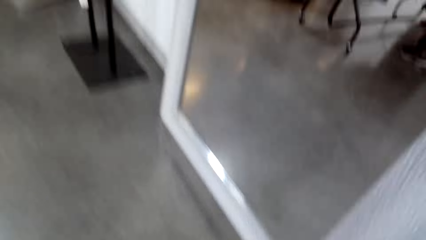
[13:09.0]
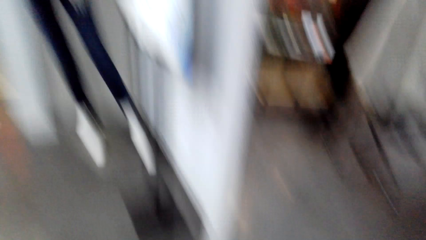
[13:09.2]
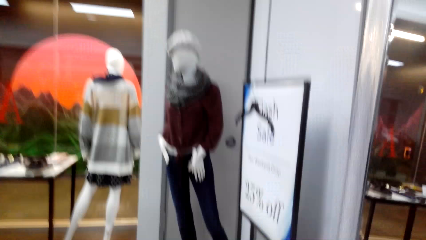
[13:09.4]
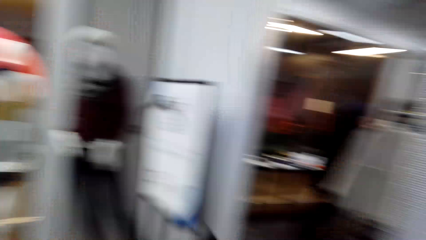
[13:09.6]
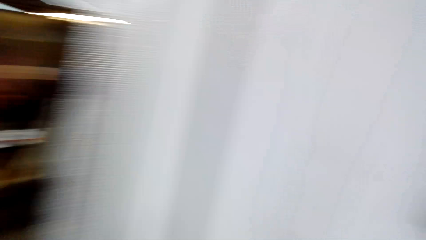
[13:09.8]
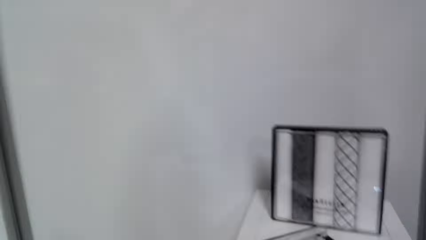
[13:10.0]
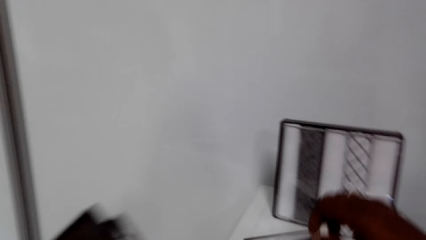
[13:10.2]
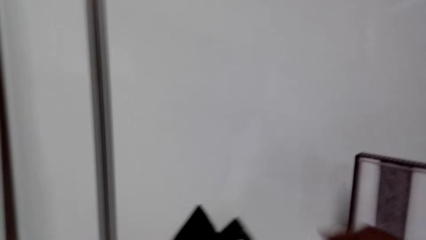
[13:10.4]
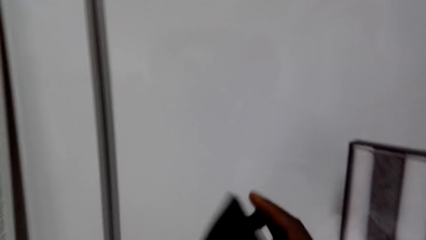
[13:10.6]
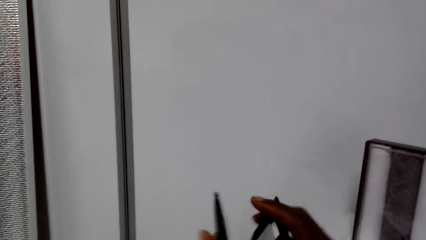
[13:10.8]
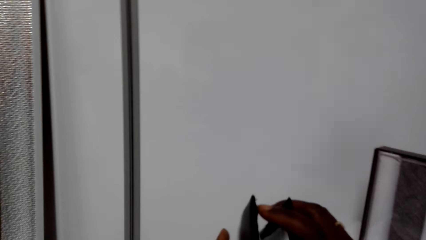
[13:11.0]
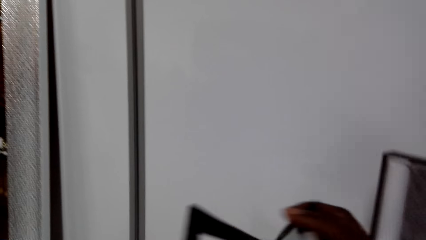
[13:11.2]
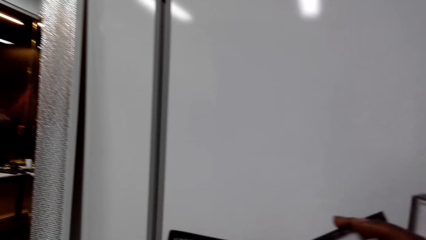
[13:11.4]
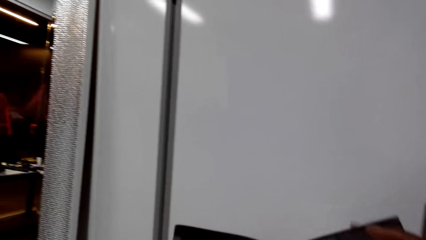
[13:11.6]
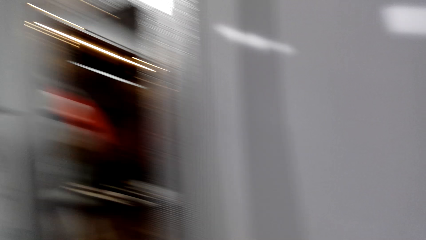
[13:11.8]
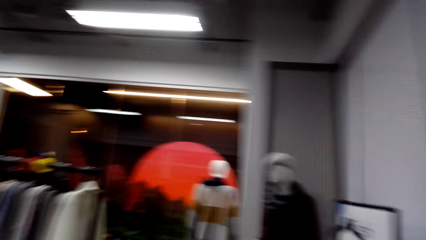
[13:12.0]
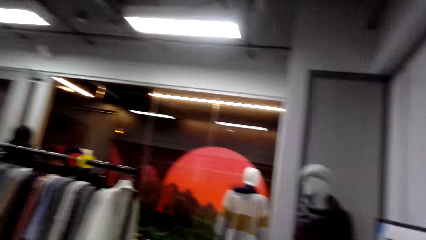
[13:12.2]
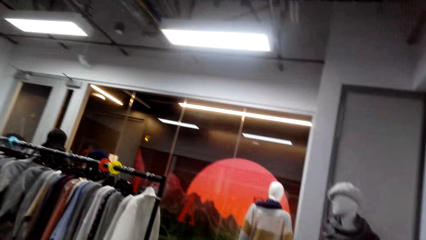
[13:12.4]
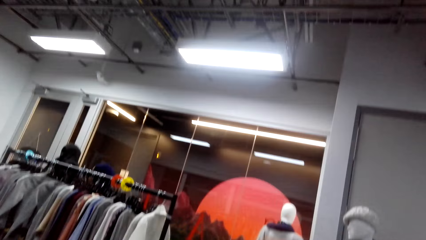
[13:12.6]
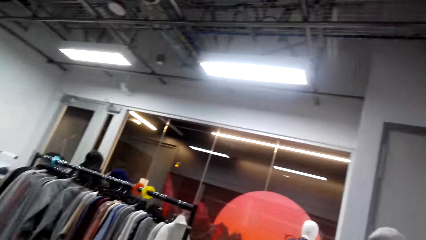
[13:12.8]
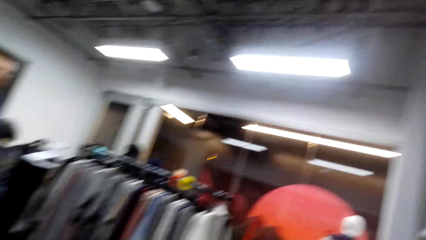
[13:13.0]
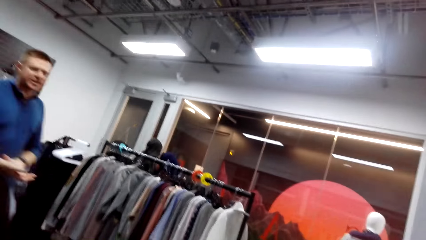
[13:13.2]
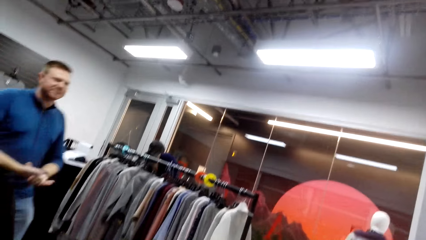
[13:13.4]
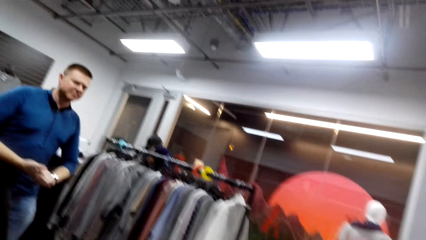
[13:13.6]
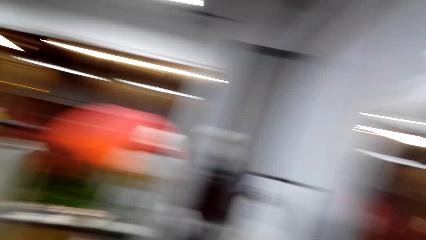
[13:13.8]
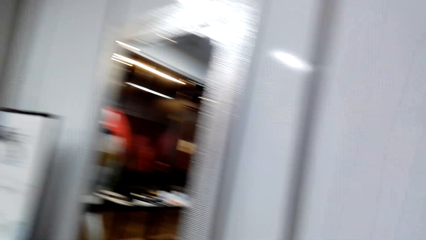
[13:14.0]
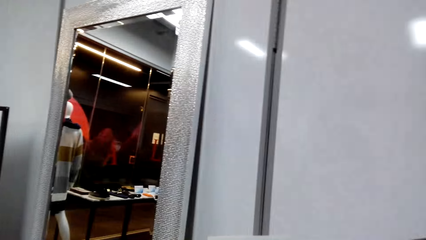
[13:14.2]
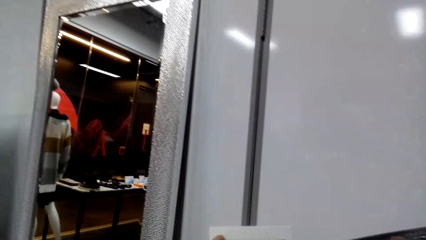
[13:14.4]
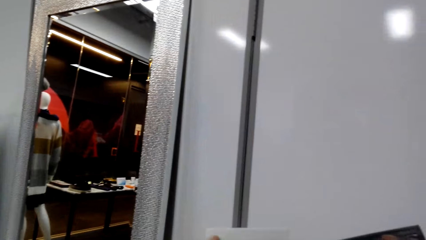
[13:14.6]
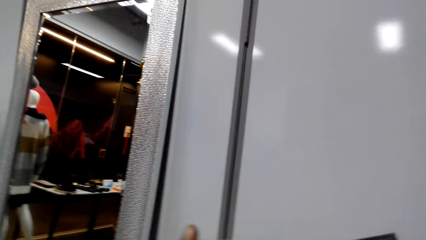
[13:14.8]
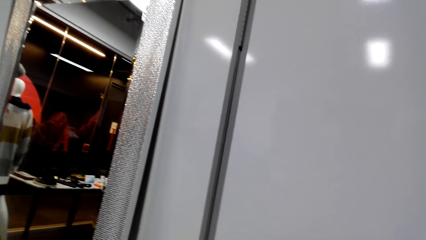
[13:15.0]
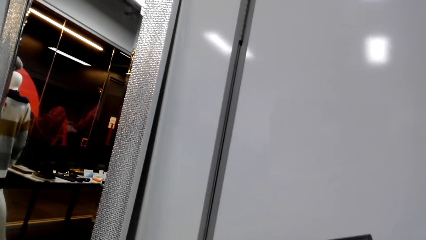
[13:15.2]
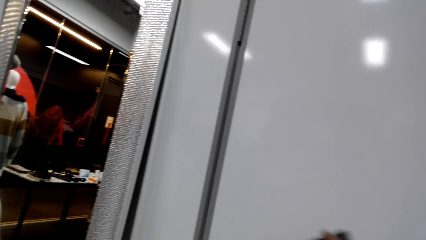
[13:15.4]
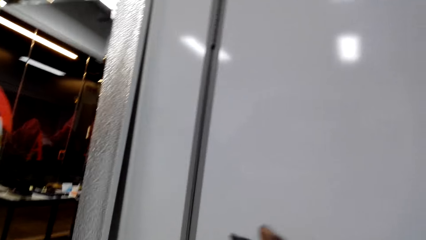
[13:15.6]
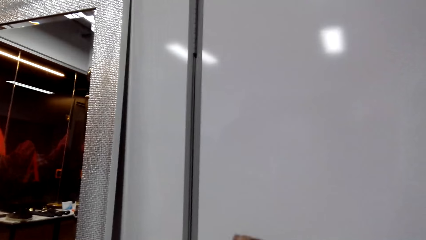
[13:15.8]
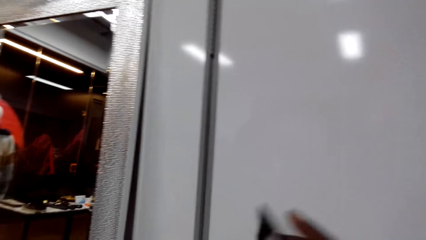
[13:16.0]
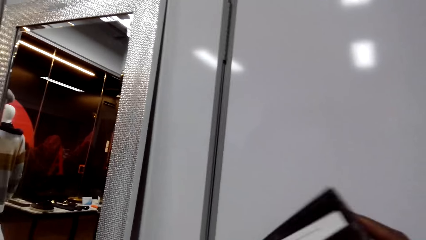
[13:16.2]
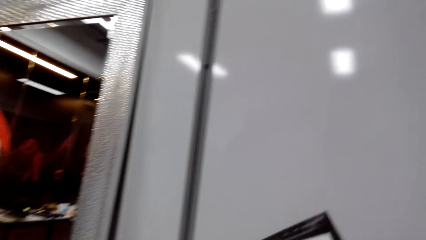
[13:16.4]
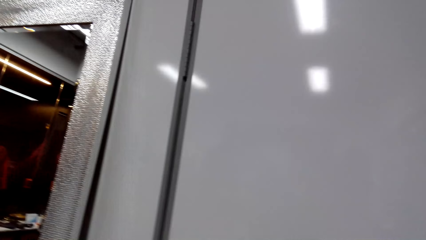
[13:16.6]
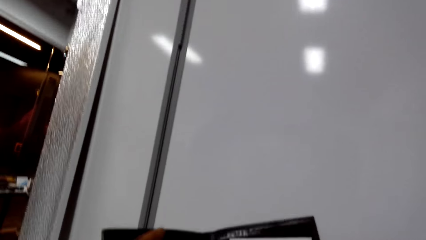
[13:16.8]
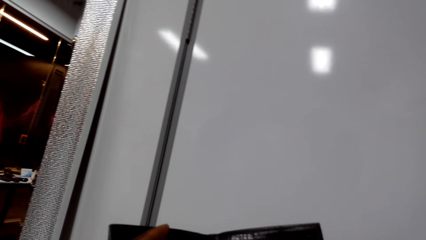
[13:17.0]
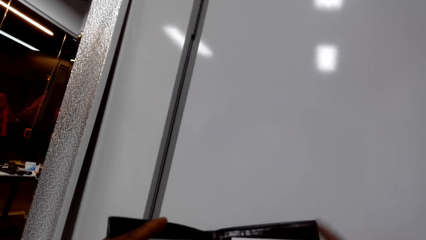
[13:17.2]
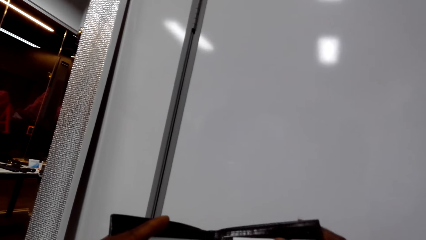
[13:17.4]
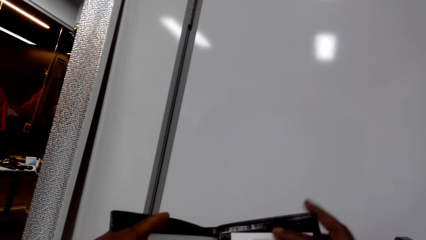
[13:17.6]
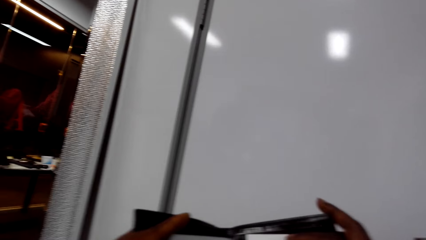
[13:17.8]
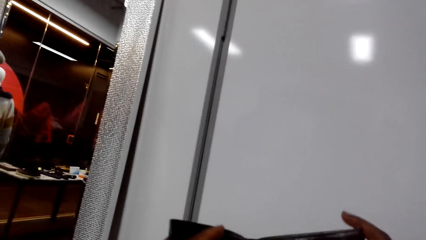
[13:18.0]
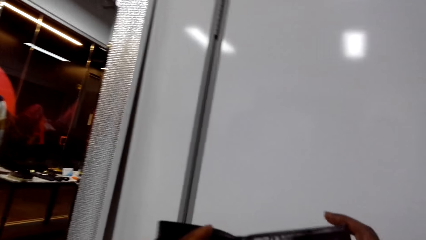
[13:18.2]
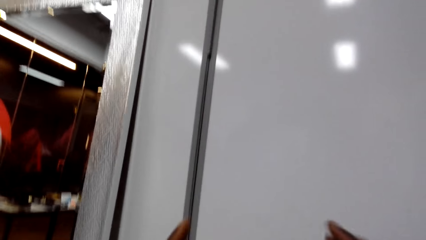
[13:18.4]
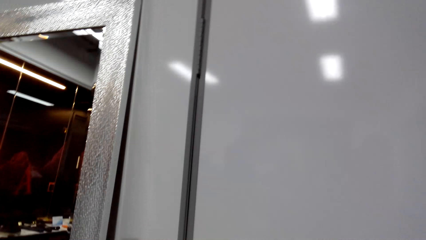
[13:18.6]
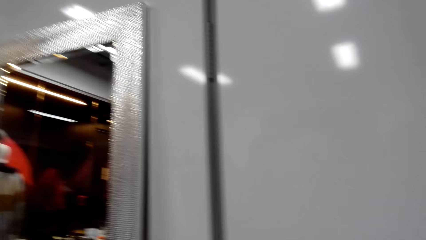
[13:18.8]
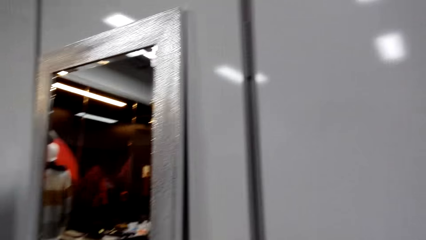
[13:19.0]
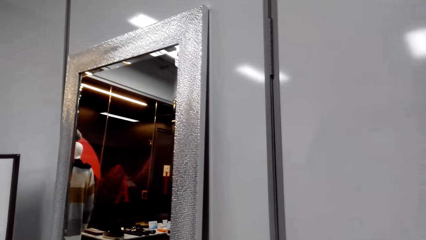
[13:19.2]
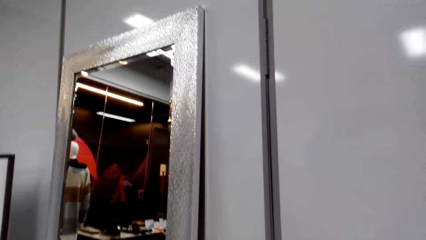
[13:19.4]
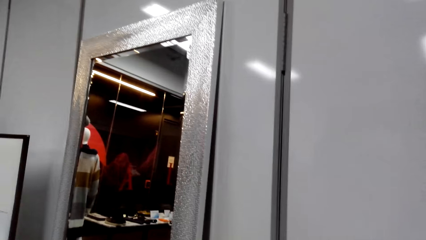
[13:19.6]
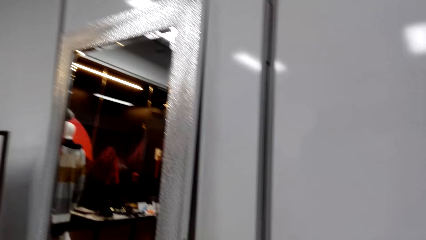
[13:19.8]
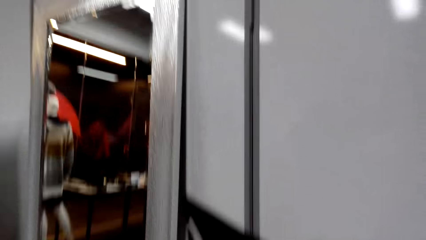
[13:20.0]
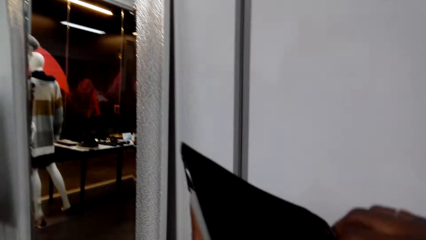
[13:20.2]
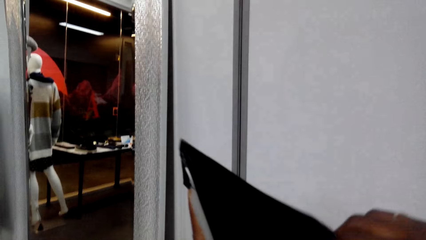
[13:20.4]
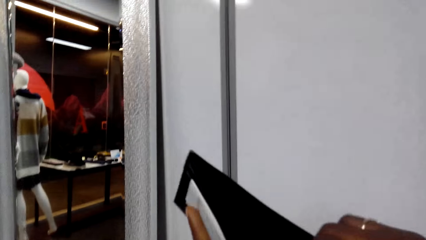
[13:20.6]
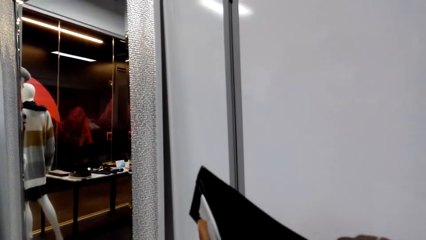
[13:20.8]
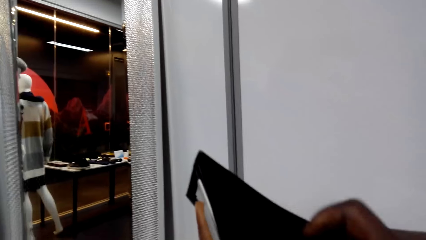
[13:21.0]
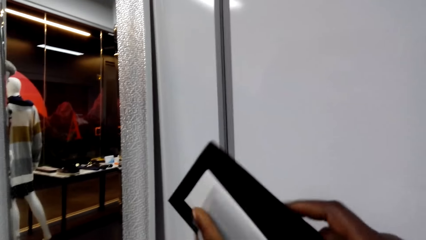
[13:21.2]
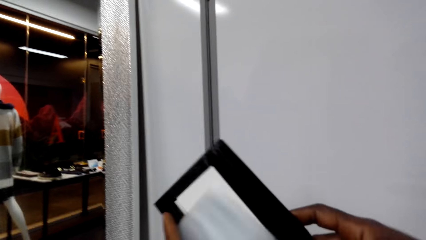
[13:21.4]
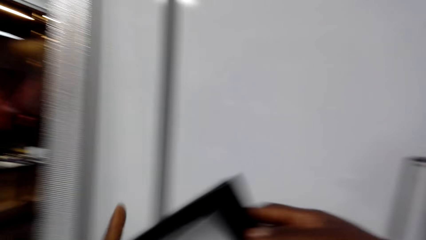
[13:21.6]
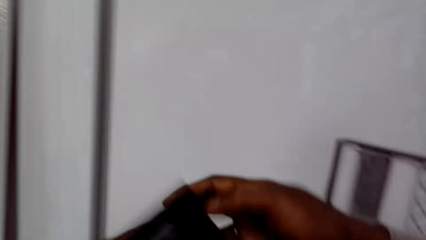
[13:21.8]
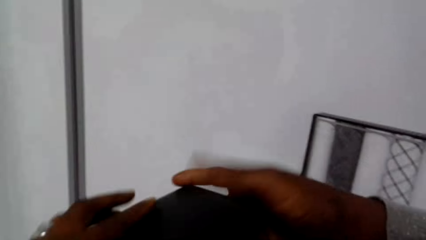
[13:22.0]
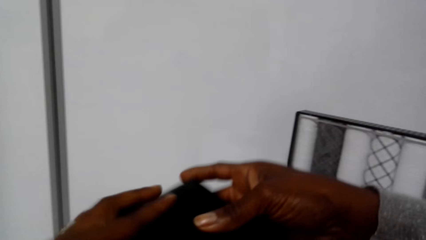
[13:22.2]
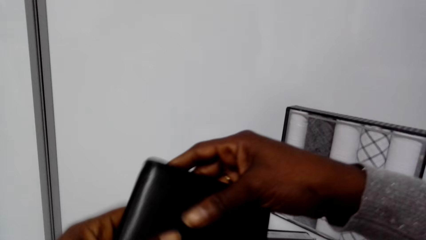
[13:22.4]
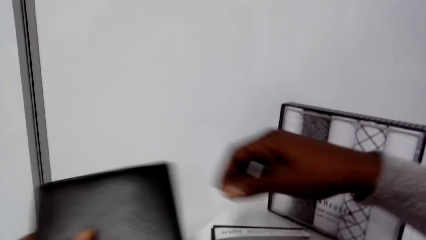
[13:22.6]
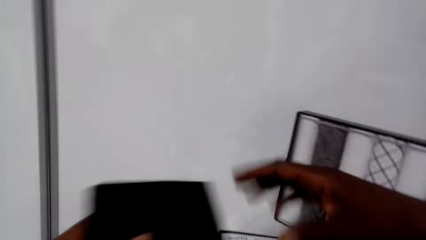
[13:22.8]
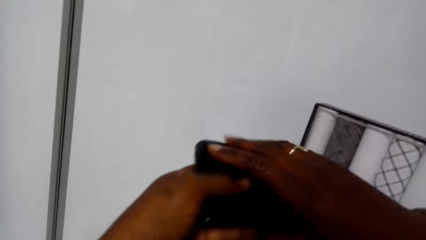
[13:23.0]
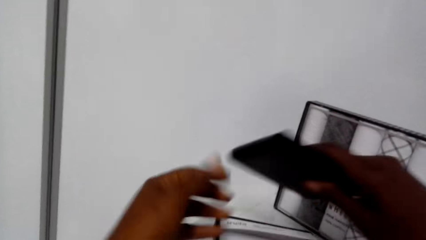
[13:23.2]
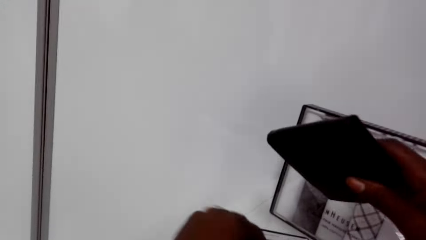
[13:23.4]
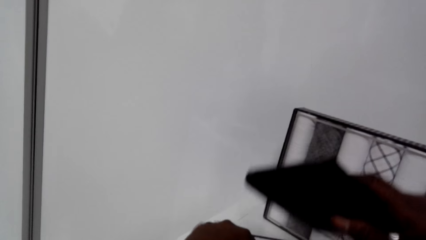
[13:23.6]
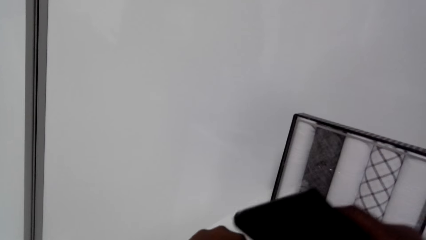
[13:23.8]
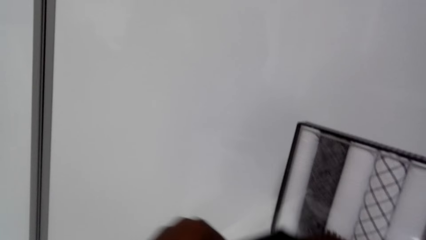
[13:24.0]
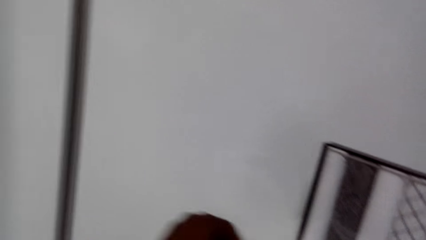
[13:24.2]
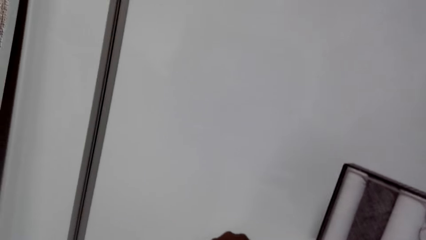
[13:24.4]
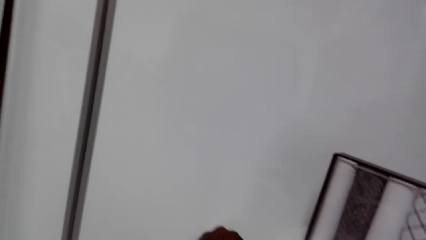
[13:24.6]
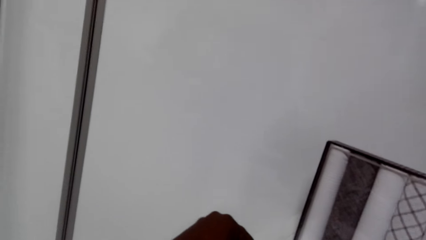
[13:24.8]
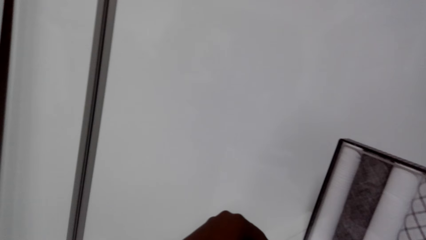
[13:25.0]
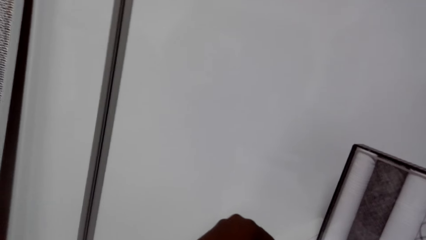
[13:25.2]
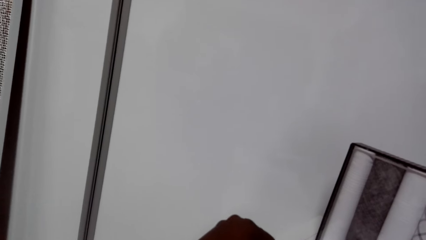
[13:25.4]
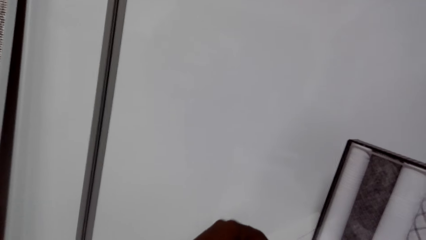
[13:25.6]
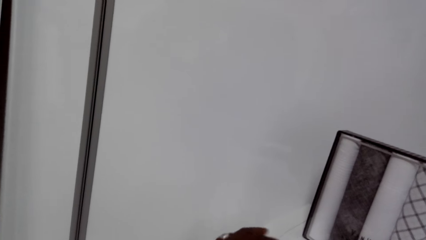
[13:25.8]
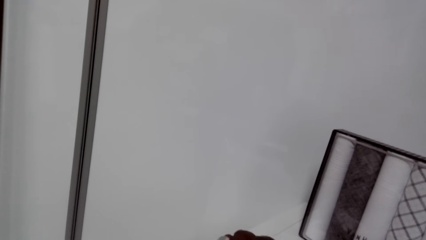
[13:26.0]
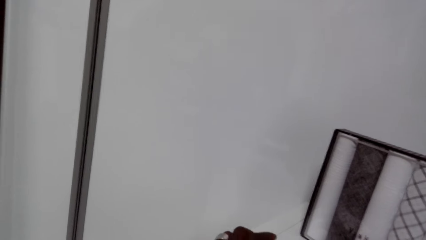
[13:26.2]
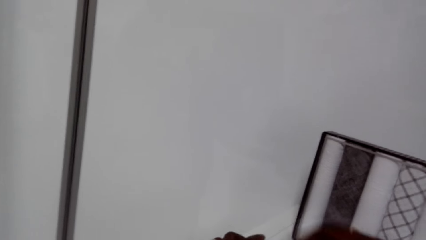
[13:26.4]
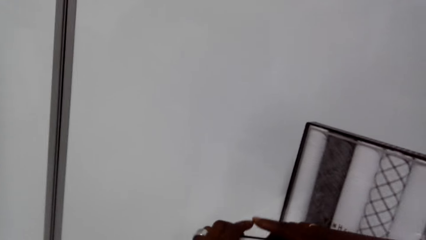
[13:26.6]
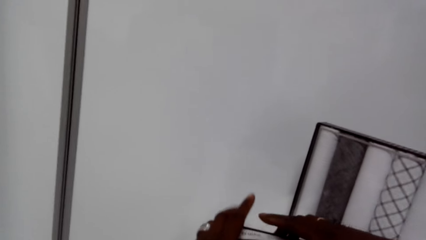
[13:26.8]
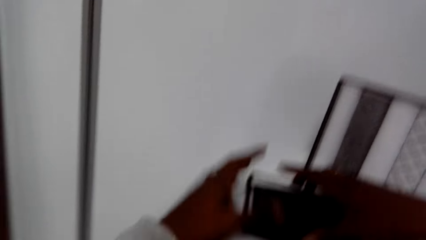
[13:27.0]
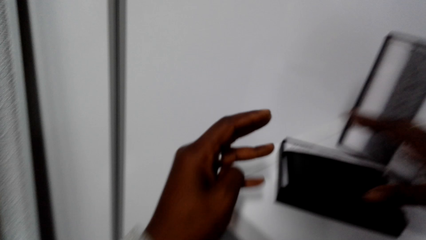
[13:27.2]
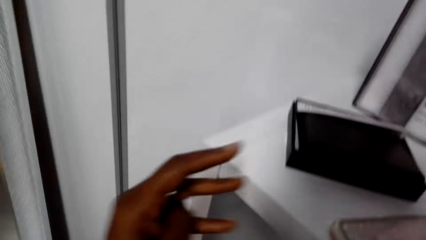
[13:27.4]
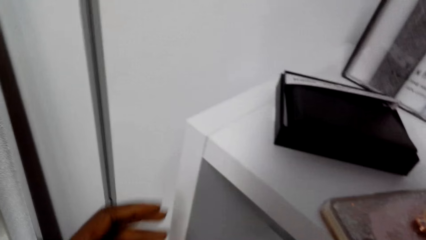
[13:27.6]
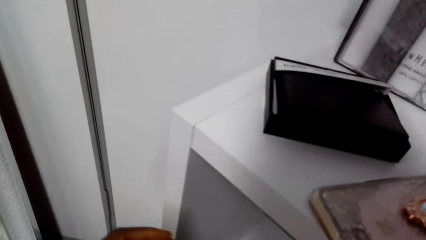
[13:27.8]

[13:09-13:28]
The camera wearer opens the wallet. A person talks with the camera wearer. The camera wearer closes the wallet. They put the wallet back in the box.
